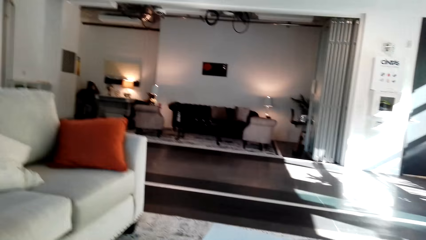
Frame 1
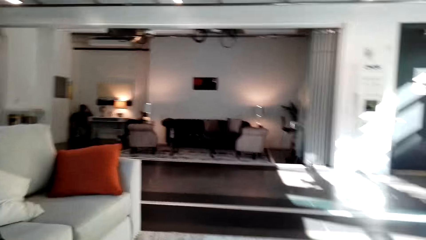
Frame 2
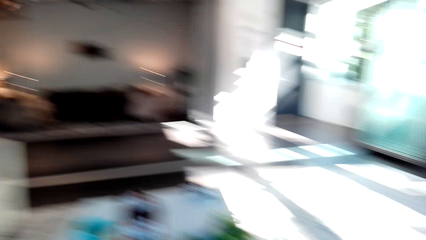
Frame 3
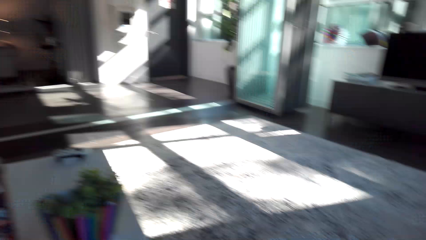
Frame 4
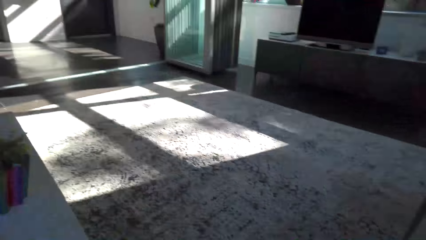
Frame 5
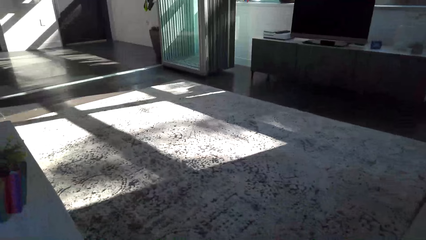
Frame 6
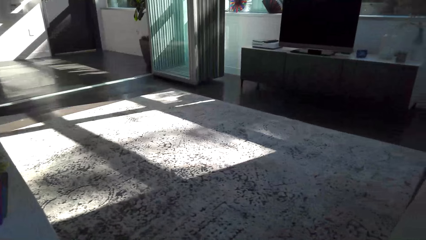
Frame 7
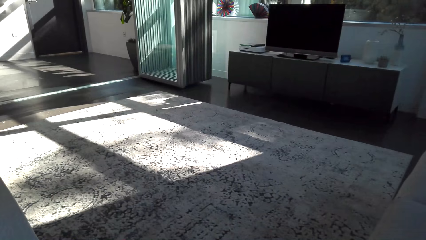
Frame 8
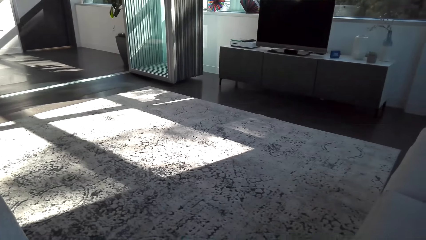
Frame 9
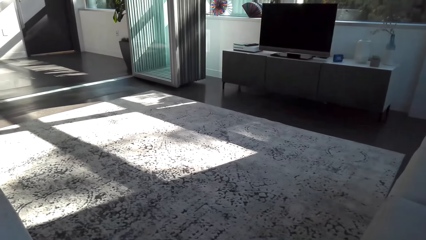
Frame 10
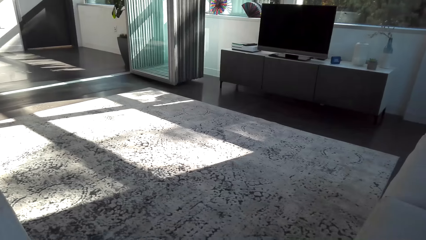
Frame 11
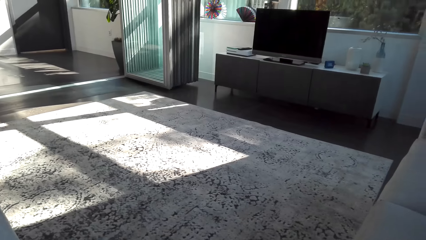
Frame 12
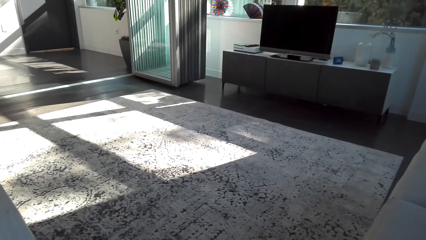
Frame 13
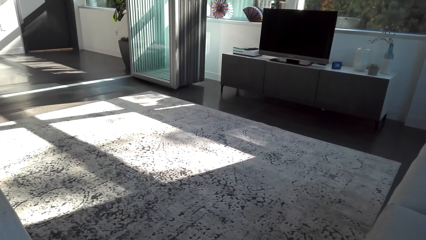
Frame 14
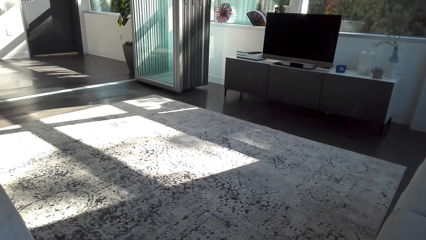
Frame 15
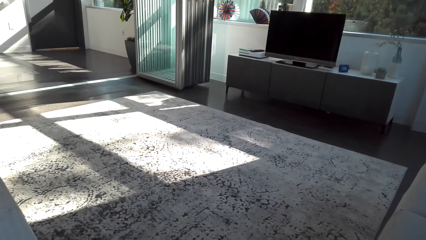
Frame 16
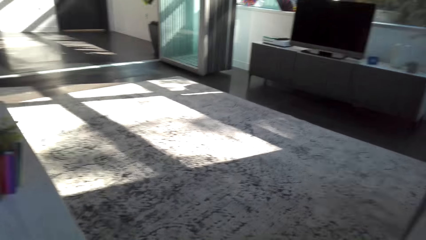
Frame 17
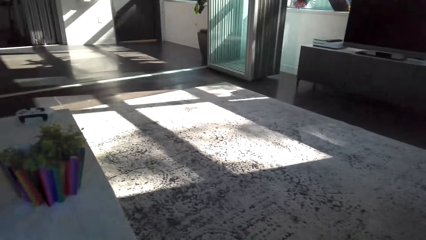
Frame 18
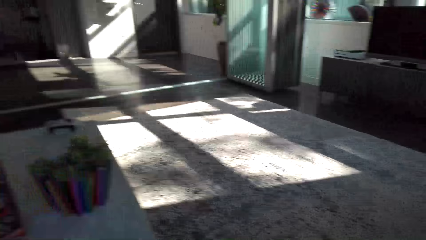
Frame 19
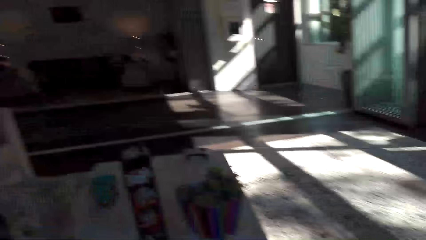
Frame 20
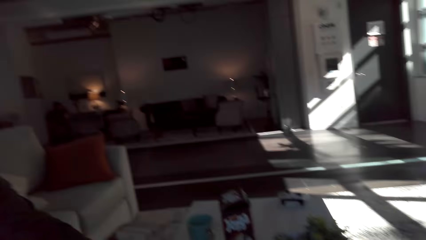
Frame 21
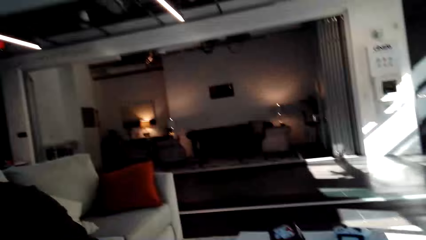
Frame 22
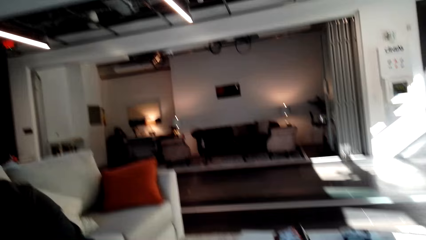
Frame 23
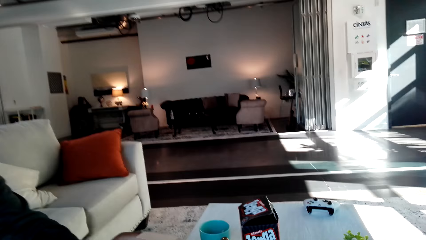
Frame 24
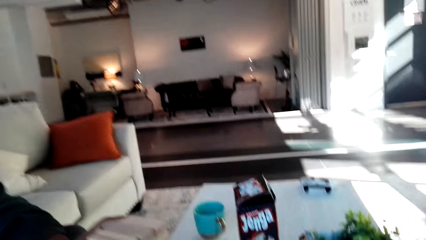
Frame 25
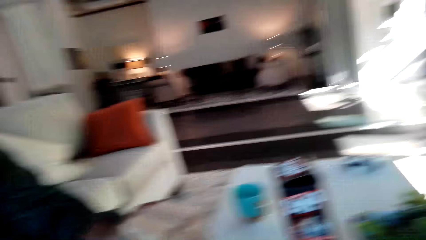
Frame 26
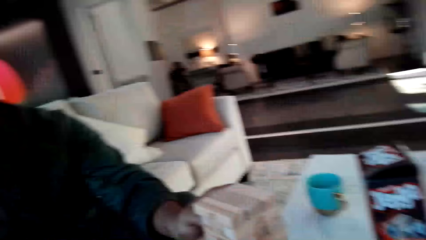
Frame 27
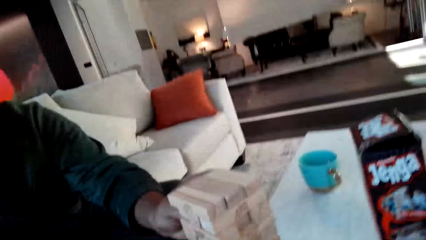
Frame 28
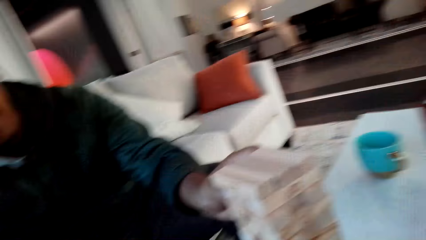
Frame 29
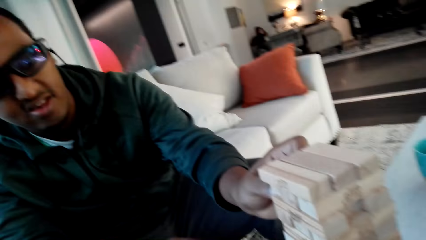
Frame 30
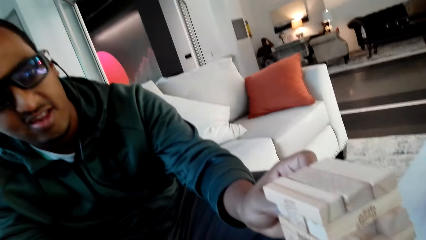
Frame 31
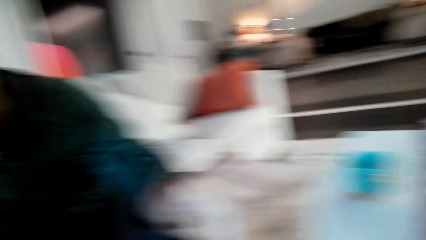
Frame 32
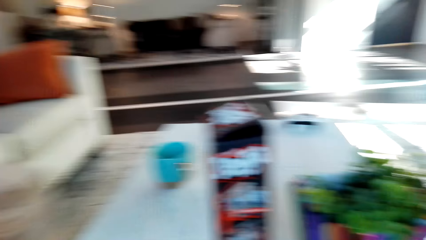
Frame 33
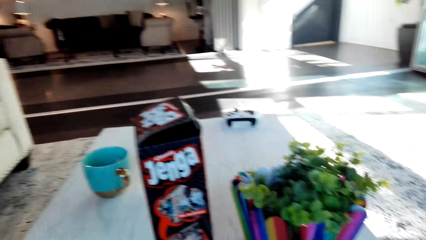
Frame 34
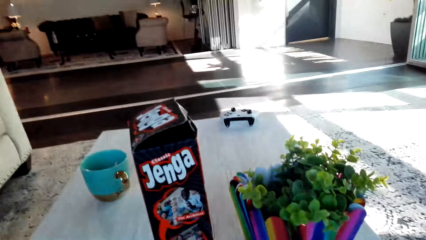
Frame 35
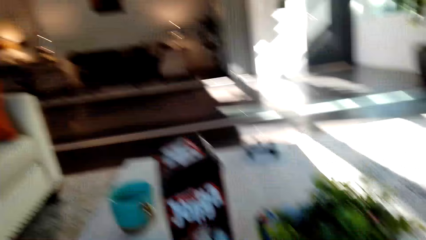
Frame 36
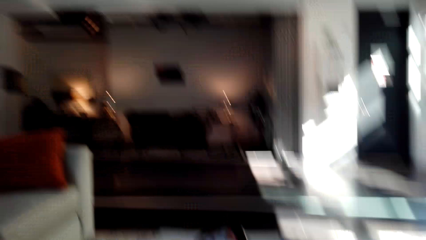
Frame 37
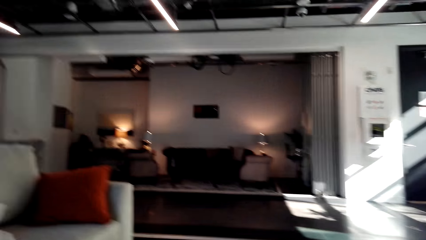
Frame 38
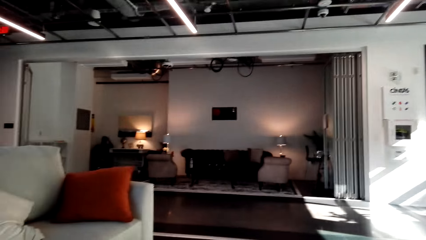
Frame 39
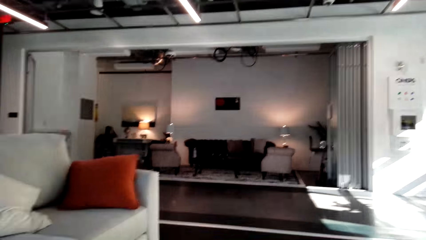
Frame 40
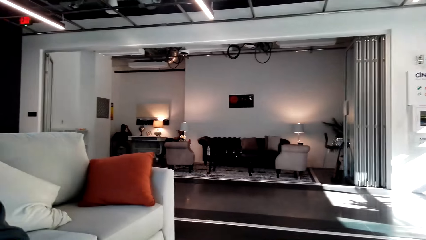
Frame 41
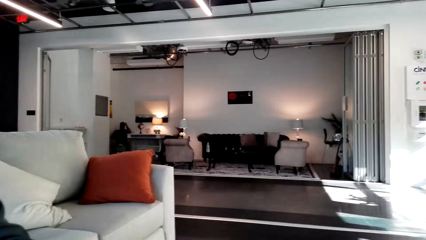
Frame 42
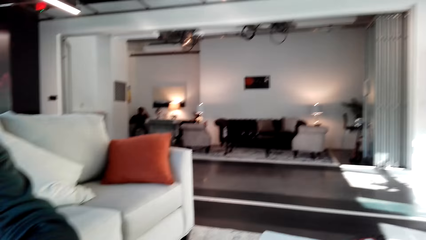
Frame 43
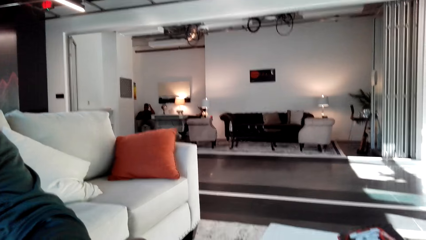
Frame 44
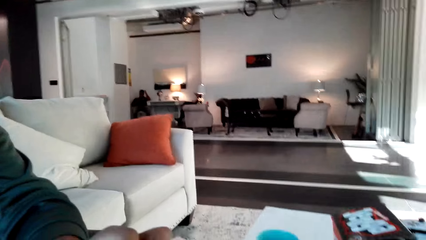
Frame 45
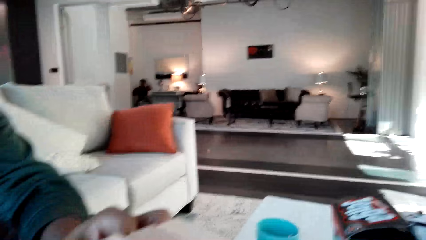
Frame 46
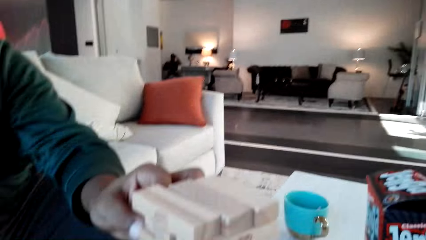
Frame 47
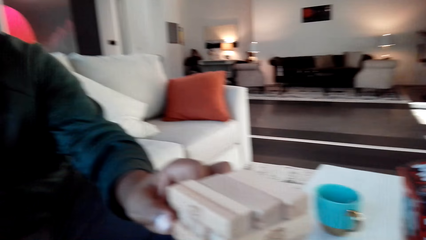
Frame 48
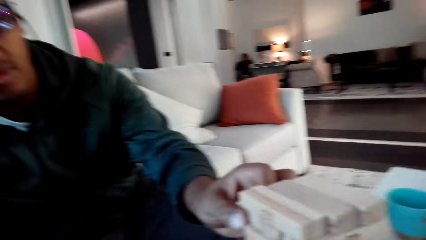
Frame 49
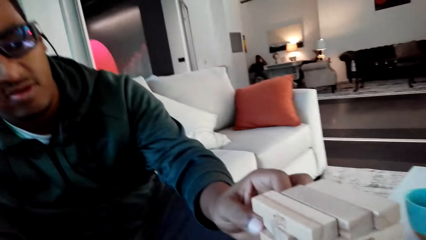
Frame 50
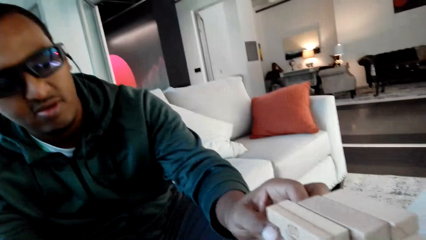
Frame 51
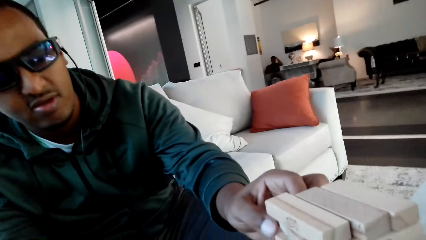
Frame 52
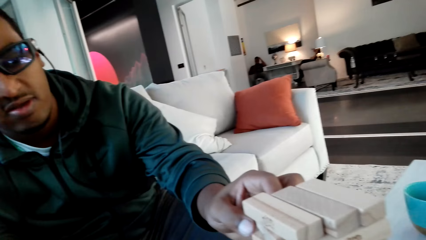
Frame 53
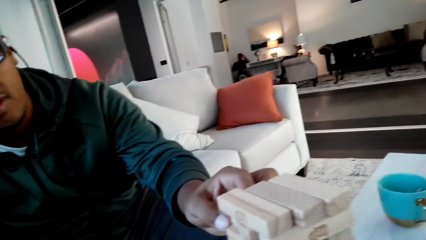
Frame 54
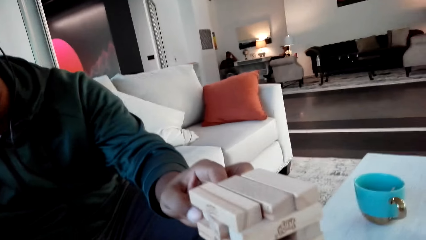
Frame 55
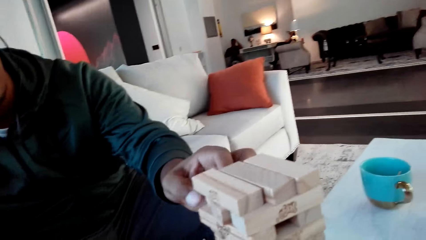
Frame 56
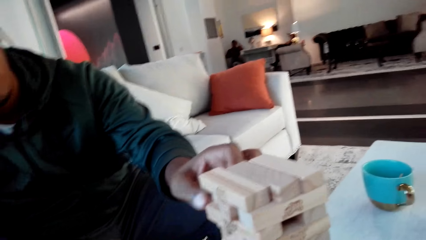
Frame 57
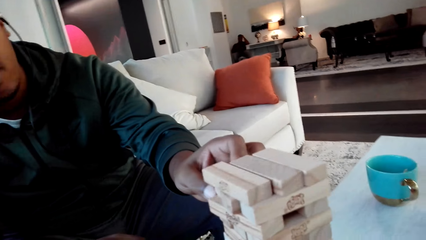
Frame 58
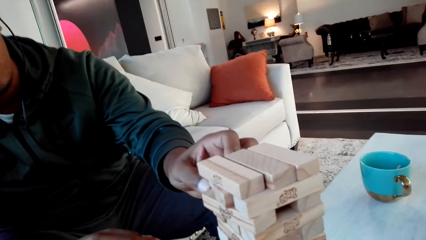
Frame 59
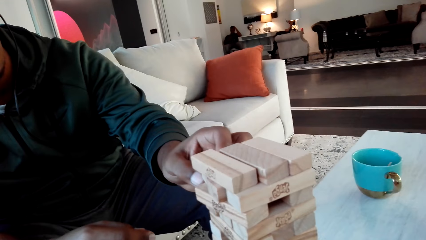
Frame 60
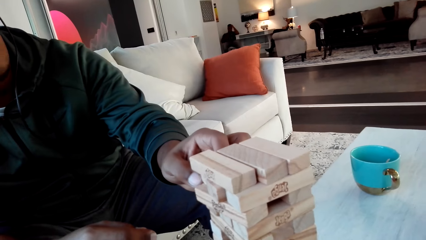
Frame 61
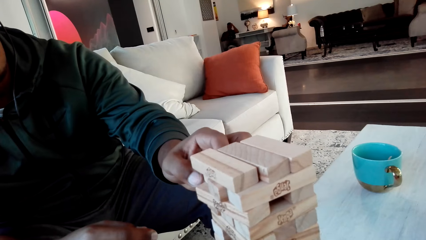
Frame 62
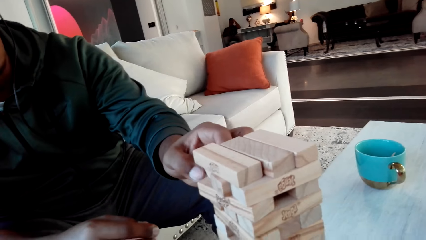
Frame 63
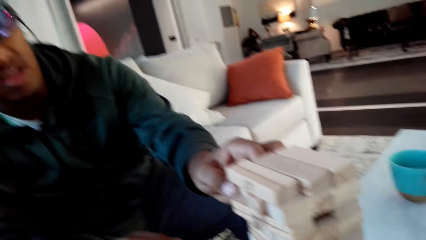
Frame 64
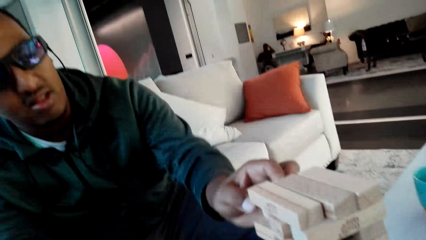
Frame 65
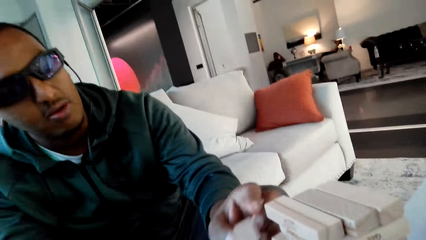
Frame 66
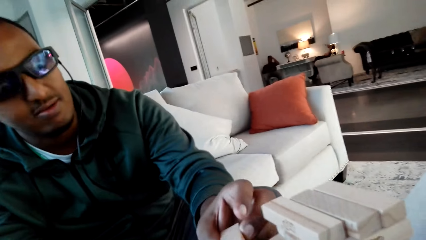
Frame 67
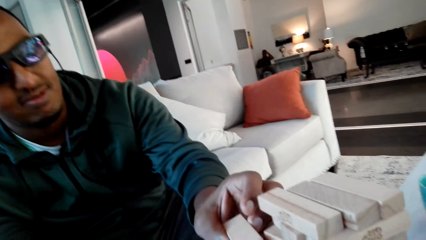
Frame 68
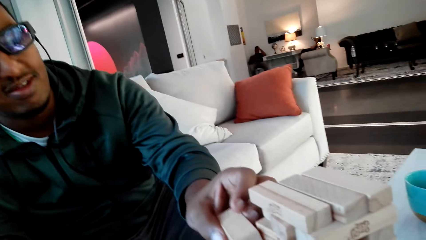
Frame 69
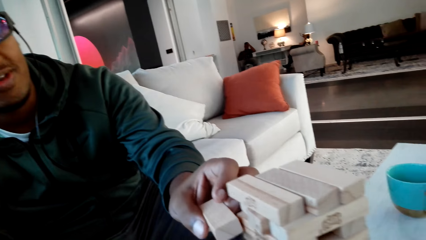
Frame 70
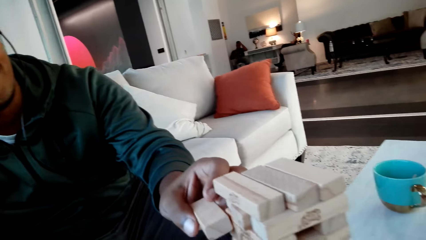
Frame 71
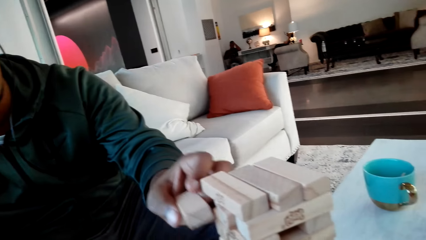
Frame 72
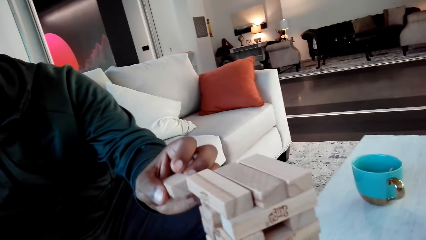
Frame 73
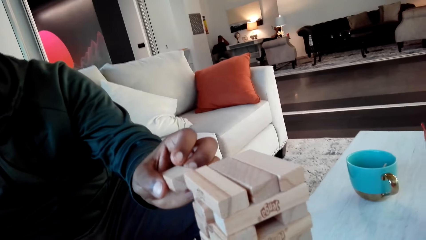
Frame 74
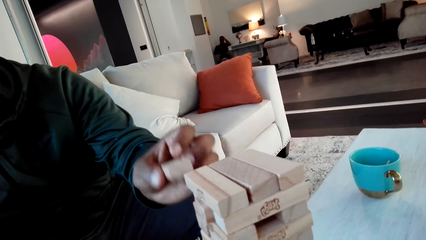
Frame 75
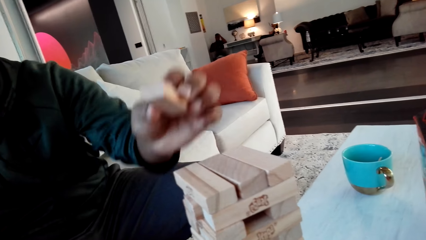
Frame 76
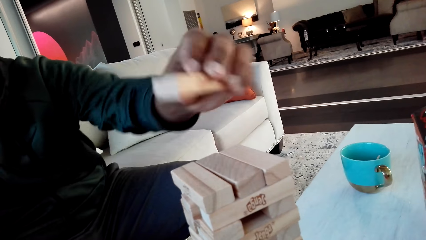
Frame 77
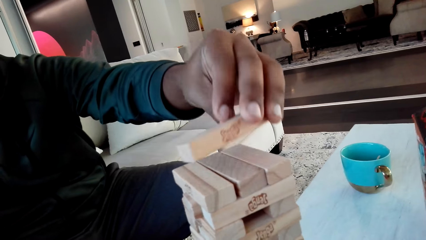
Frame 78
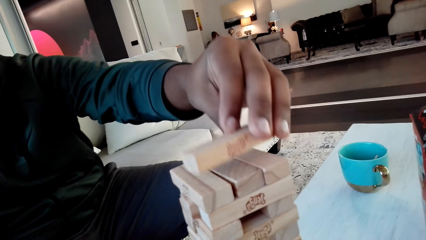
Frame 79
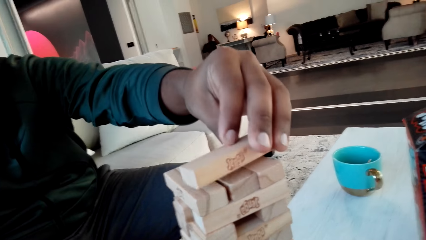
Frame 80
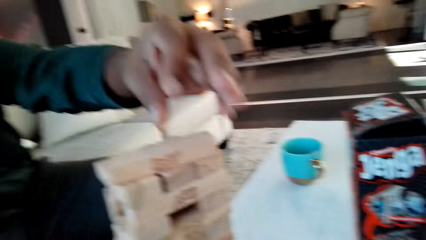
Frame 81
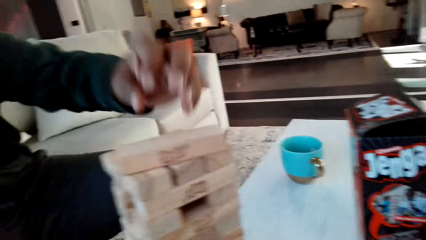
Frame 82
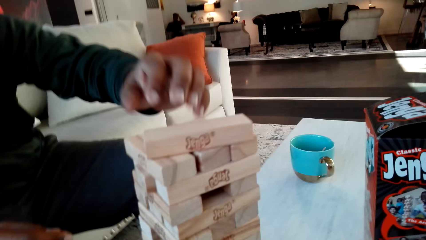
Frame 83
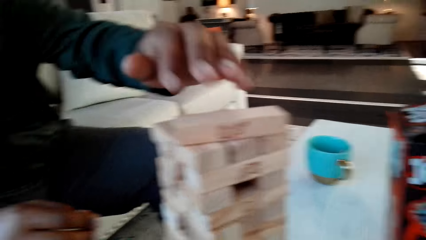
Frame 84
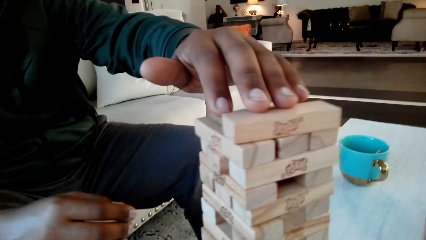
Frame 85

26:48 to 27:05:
The camera wearer converses with a man. They play classic Jenga game with the man.
